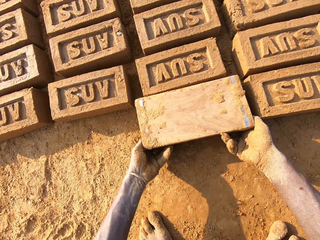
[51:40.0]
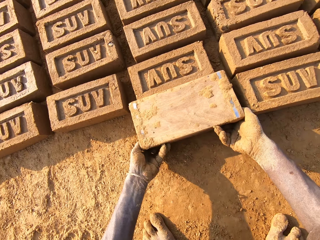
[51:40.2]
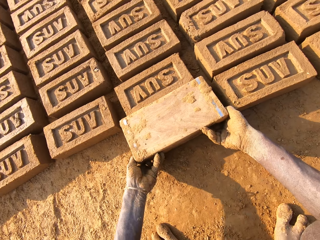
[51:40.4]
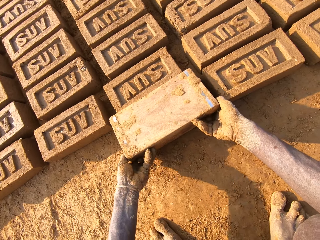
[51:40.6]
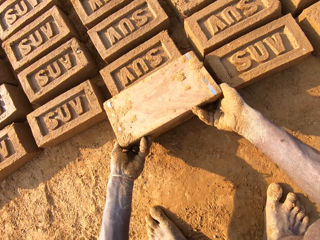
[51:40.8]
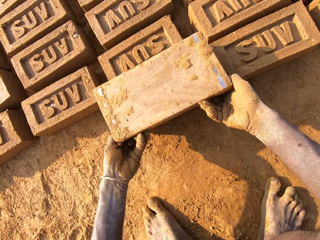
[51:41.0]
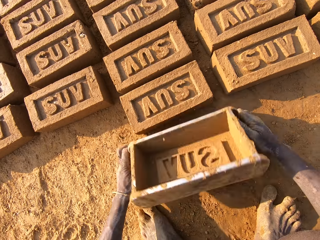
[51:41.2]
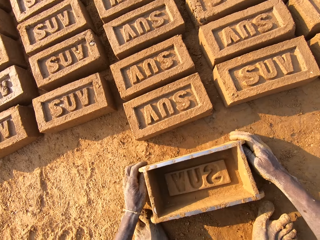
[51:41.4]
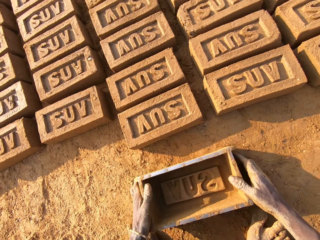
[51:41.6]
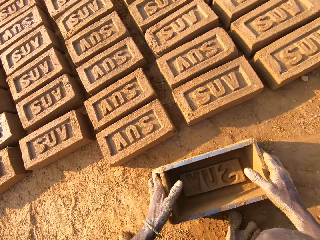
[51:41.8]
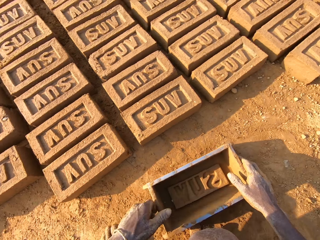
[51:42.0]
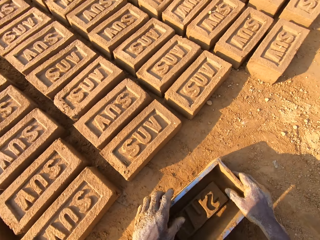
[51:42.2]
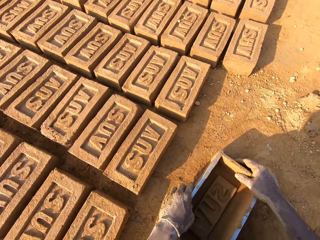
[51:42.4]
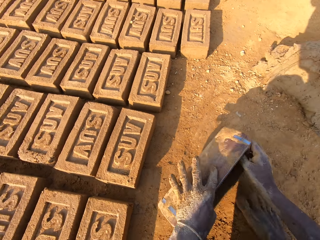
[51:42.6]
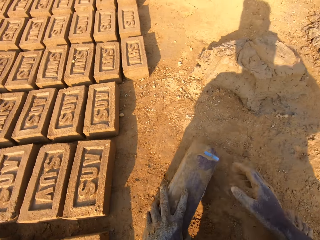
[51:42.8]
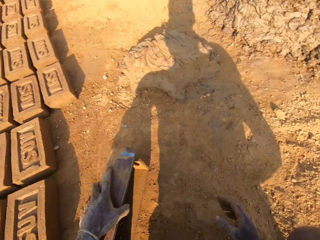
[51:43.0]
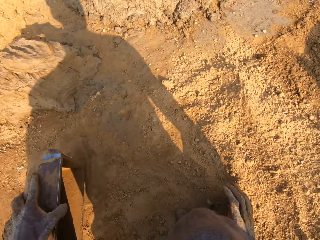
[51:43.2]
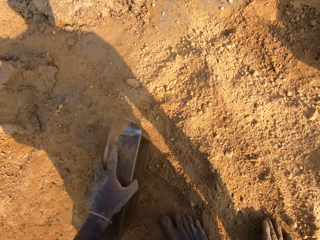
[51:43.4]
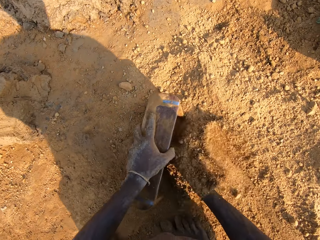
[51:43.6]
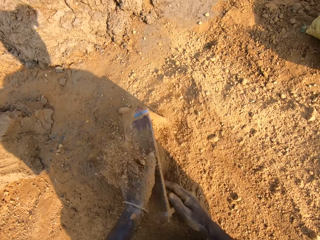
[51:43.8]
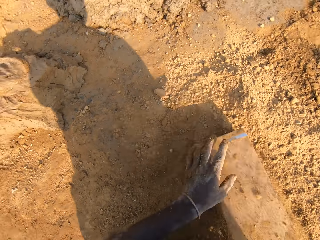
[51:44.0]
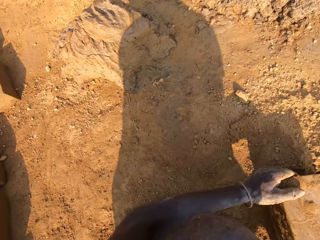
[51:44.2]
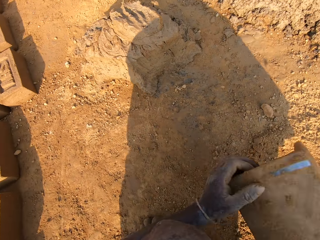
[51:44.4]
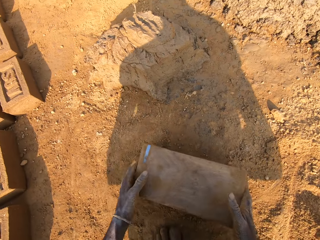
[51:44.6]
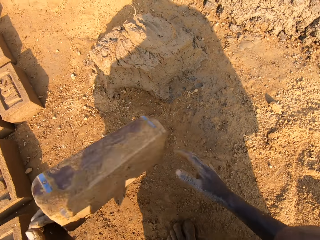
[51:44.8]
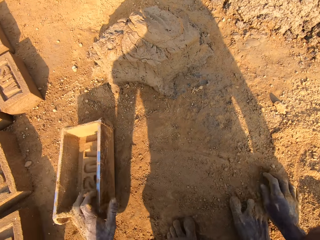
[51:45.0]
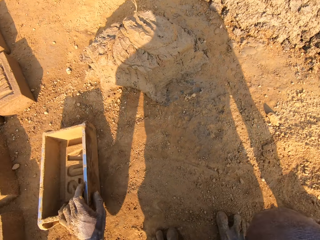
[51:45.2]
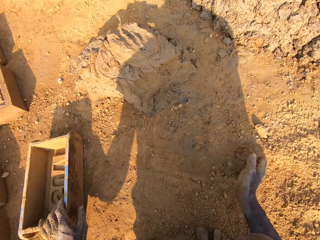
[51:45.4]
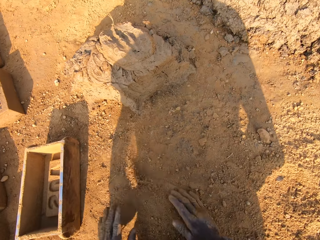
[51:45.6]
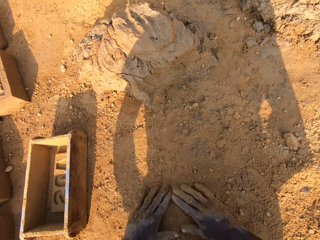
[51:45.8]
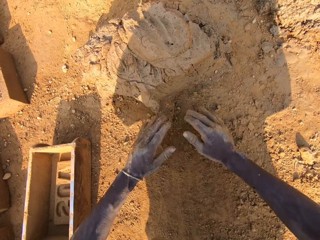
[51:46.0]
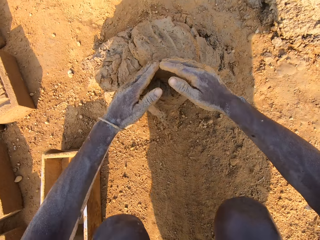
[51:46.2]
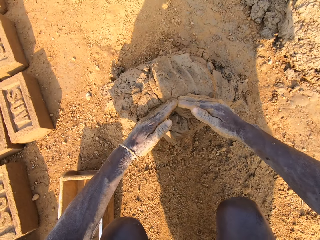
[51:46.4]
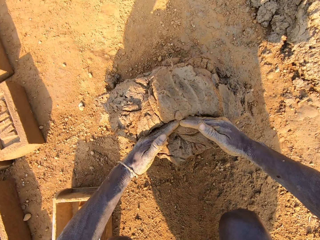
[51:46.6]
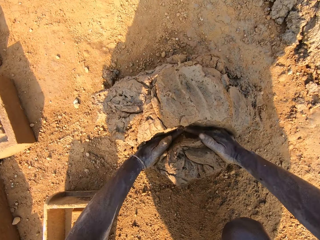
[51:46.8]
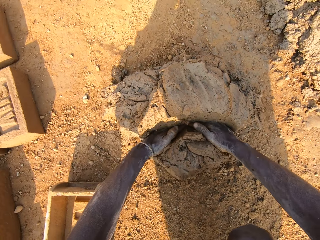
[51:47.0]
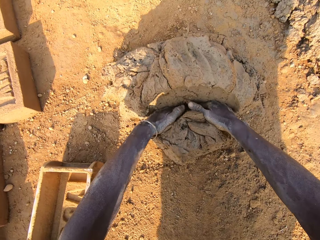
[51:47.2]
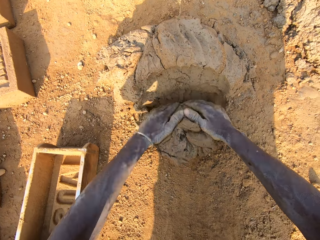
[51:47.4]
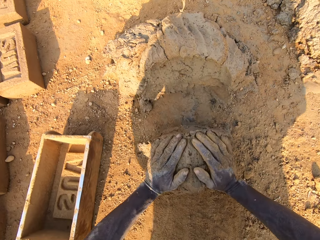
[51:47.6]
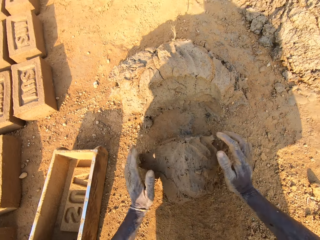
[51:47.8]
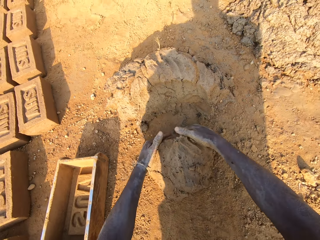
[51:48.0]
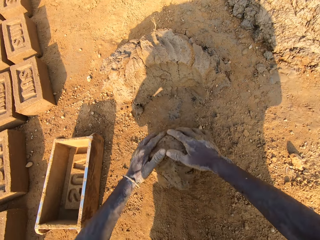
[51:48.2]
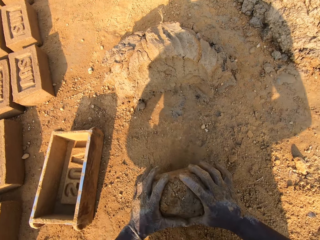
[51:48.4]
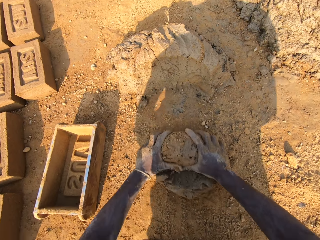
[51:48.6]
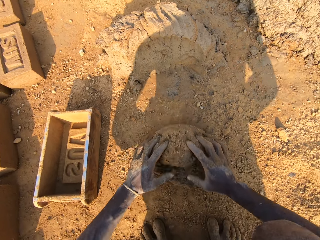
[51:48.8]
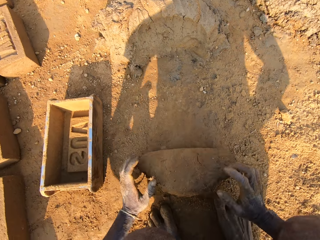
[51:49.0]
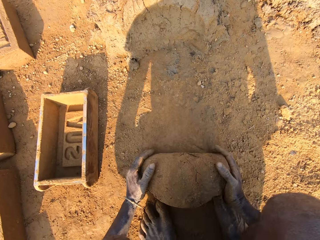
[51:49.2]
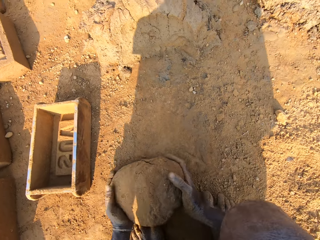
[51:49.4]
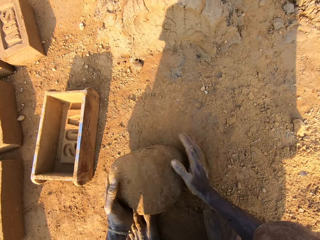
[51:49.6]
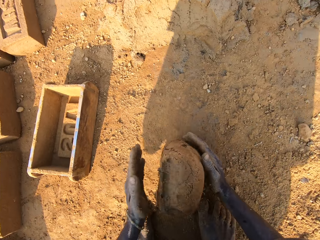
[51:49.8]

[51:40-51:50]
The camera wearer empties a brick to the ground. He makes a brick with a brick mould. He drops the brick mould on the ground. He picks up the brick mould from the ground. He puts clay in the brick mould. He empties the clay to the ground and drops the brick mould on the ground. He rubs his hands on the clay. He scoops mortar or mud from a pile of mortar on the ground with his hands. He molds the mud with his hands. He mixes the scooped mortar with the clay.

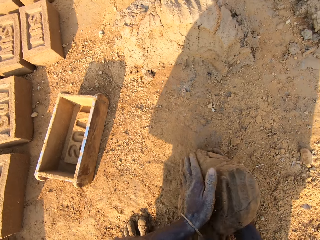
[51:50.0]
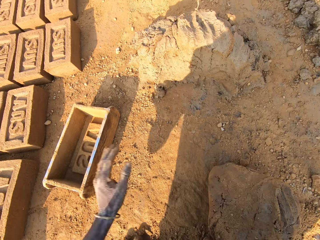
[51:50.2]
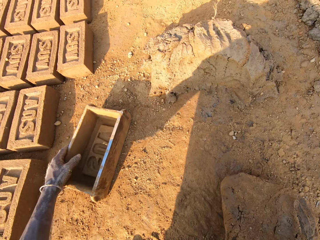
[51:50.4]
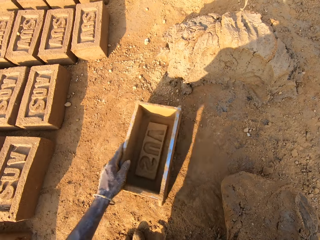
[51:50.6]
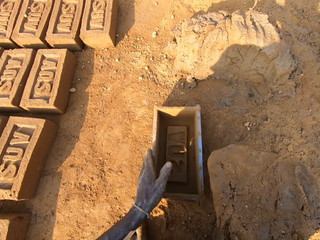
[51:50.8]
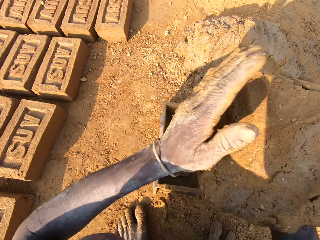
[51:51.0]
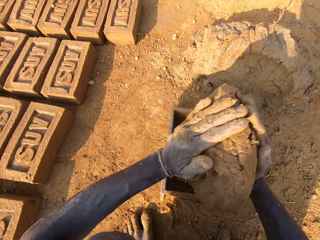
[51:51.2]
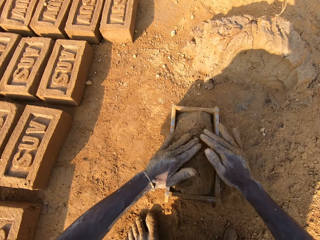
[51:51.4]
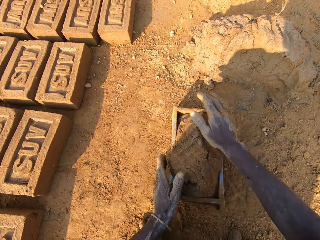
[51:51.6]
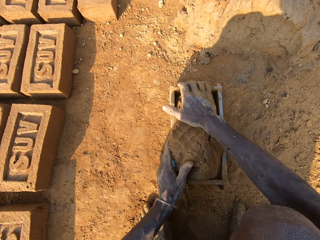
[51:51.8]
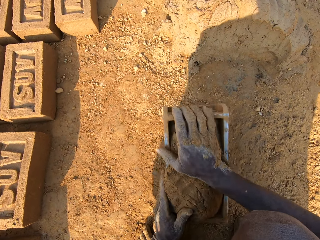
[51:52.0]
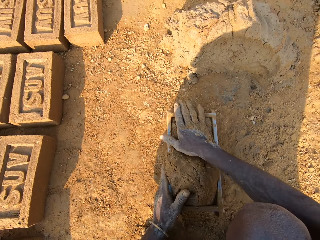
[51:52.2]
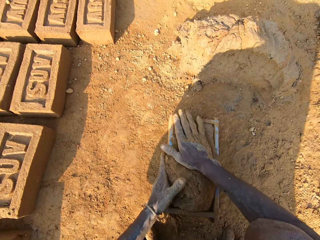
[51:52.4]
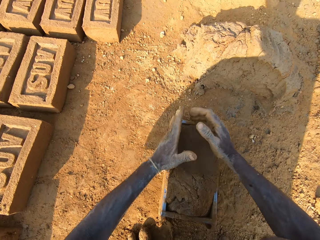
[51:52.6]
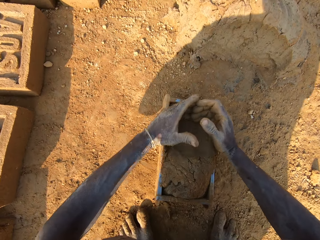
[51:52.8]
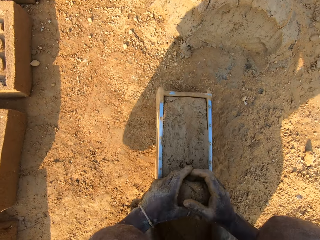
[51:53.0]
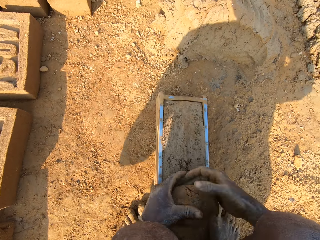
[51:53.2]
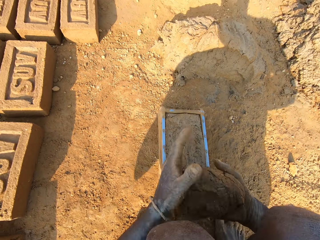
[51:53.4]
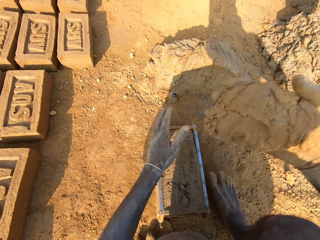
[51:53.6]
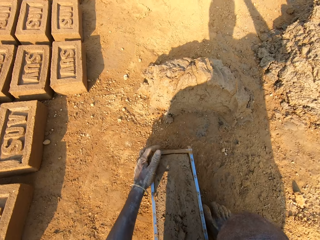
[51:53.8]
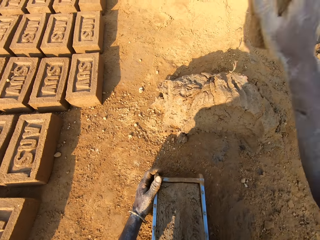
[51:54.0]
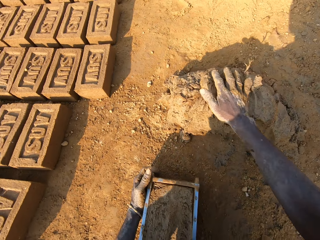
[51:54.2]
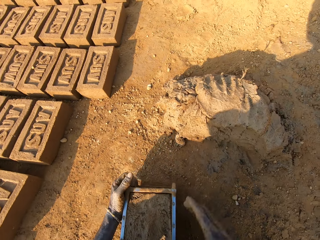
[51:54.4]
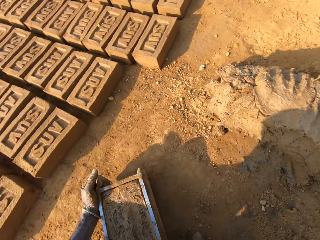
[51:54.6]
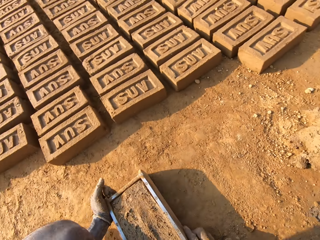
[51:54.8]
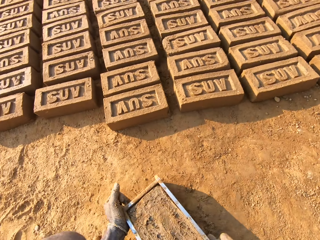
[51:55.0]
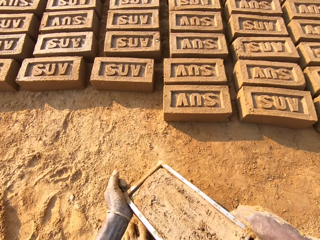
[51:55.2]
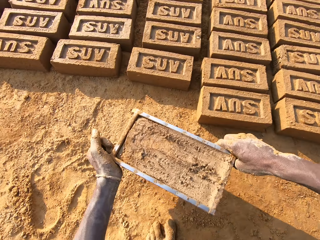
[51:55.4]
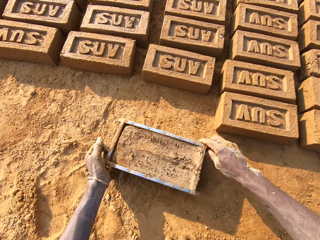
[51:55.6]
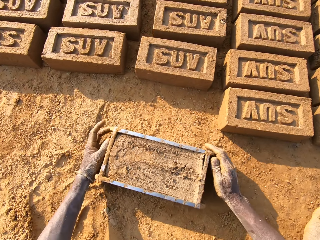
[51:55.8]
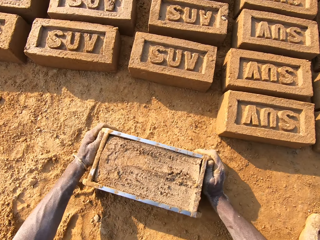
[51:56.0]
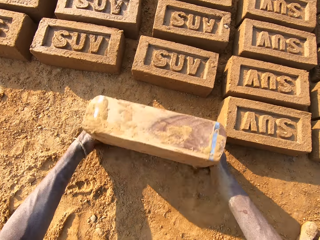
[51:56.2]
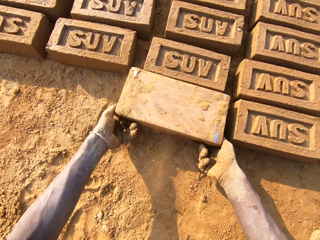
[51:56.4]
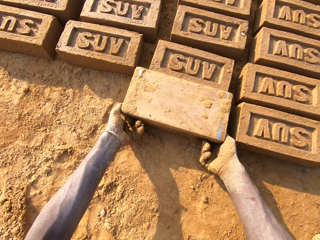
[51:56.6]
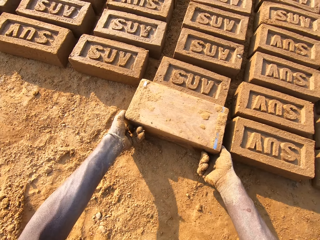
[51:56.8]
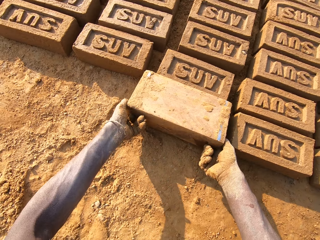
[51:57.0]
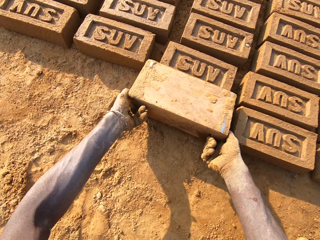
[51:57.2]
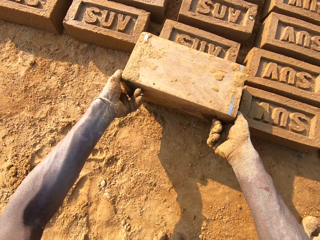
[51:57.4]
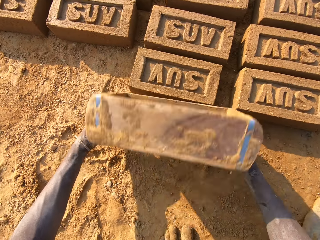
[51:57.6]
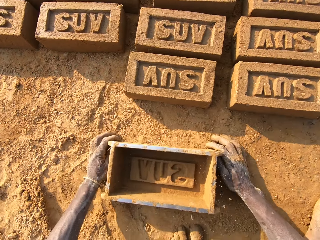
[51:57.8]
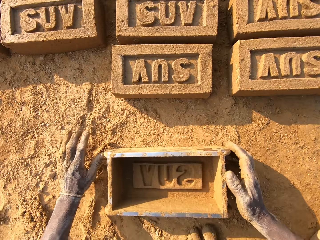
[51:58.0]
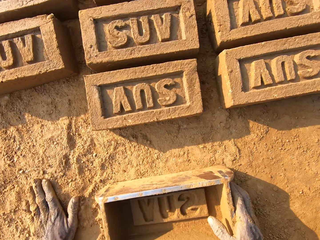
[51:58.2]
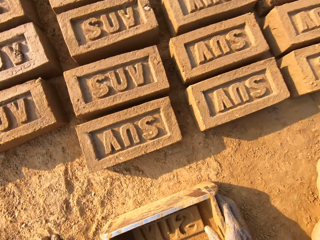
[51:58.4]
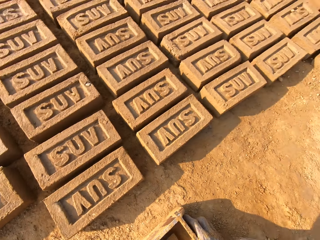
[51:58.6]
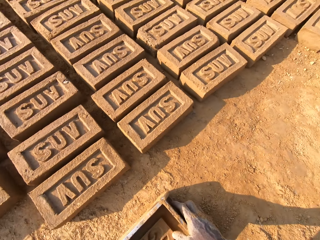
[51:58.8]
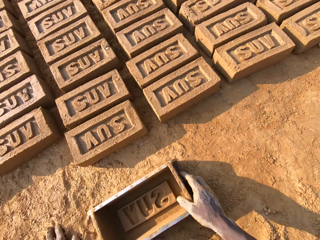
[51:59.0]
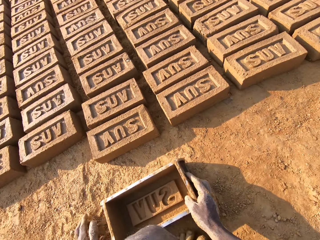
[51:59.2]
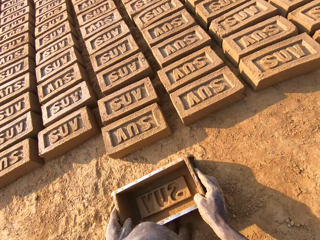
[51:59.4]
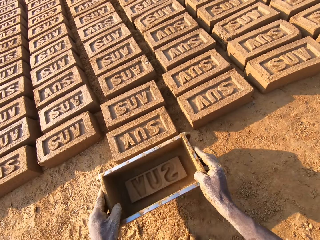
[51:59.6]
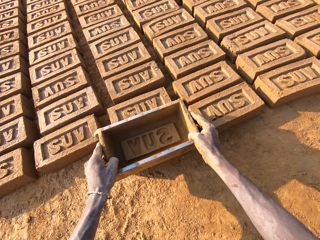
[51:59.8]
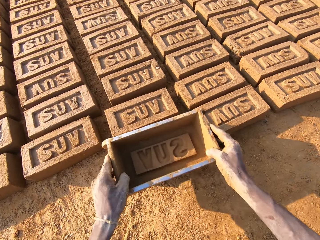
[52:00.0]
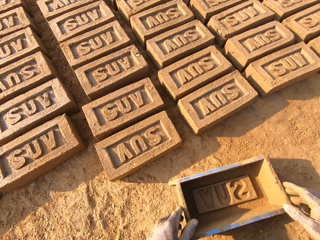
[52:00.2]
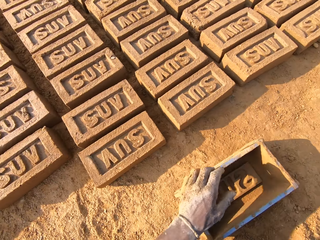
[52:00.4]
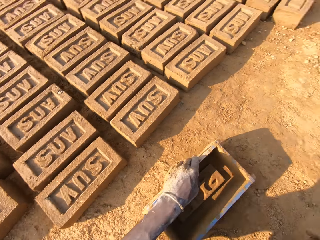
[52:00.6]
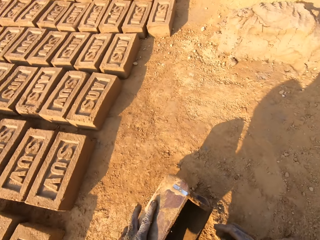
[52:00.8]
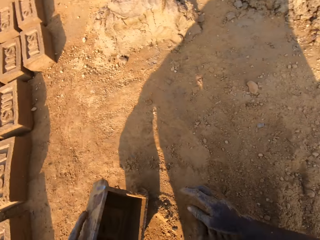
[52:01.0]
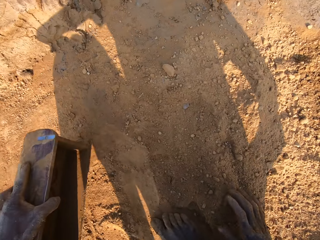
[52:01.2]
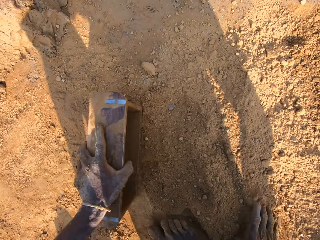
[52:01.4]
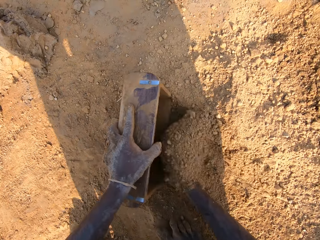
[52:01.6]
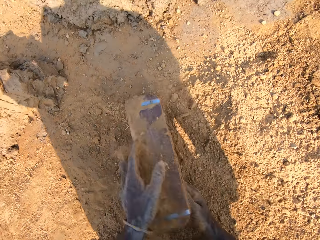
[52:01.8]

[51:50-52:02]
The camera wearer picks up the brick mould on the ground. He slams the mortar into the brick mould. He scoops excess out of it with his hands. He throws the excess mortar on the pile of mortar. He picks up the brick mould from the ground. He walks on the ground. He puts the brick mould on the ground. He empties a brick to the ground. He makes a brick with the brick mould. He drops the brick mould on the ground. He picks up the brick mould from the ground.
